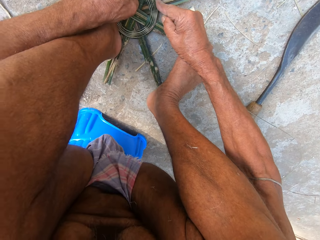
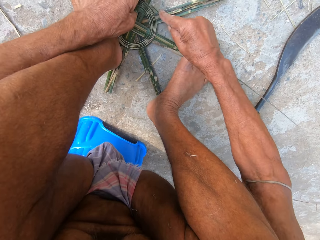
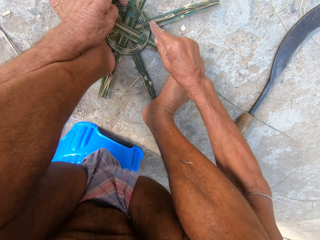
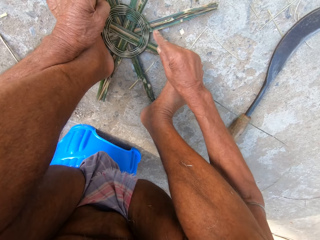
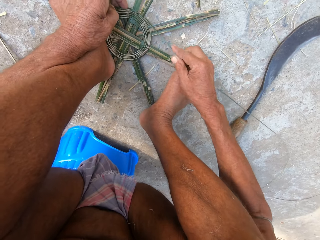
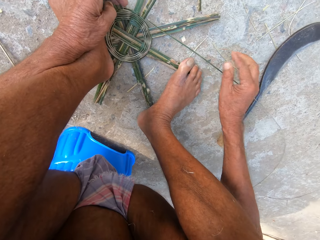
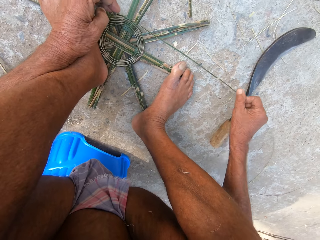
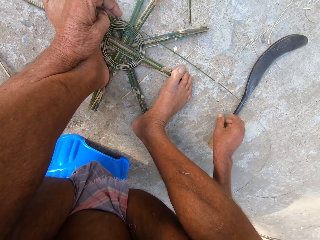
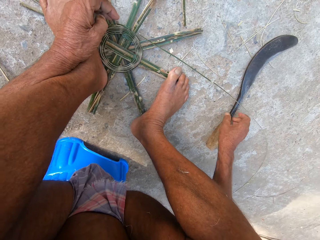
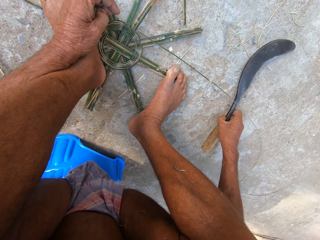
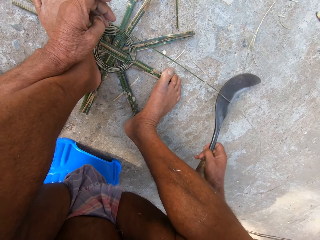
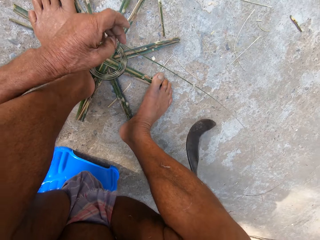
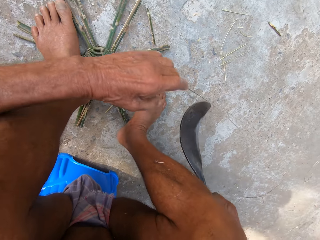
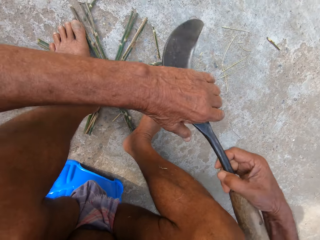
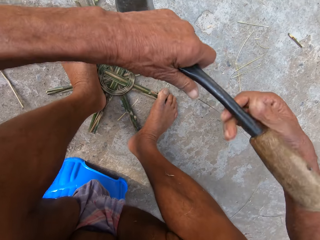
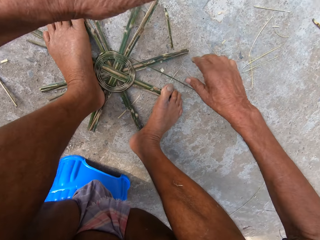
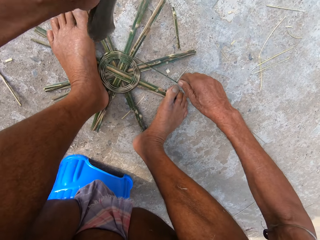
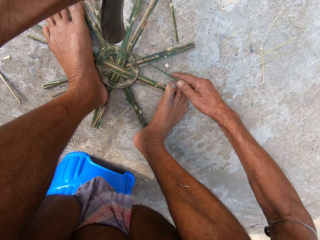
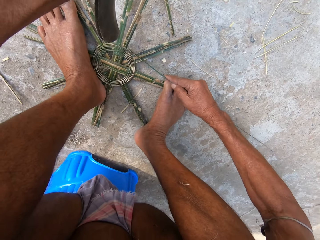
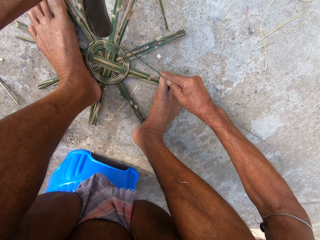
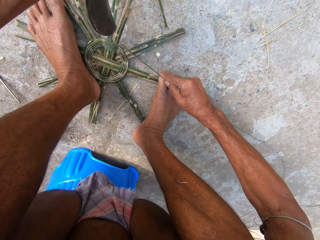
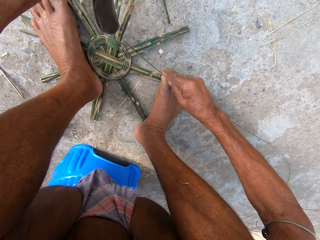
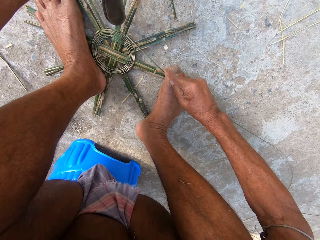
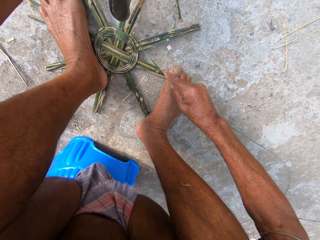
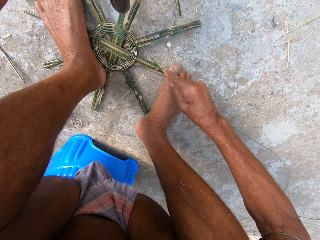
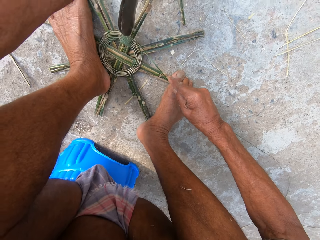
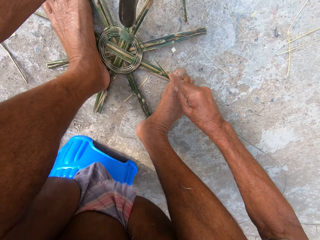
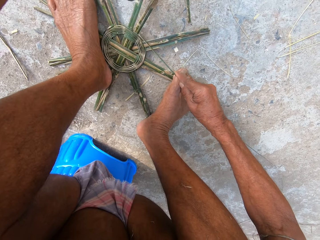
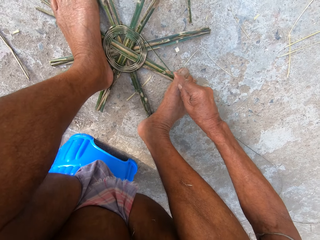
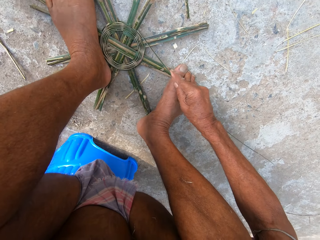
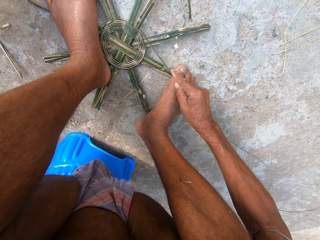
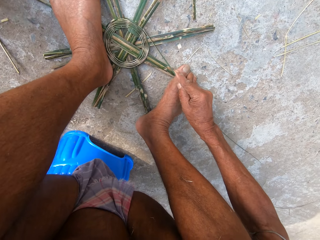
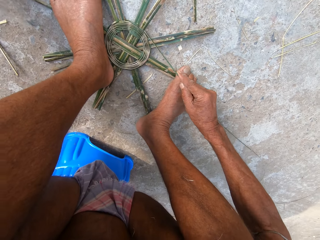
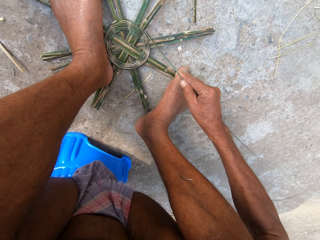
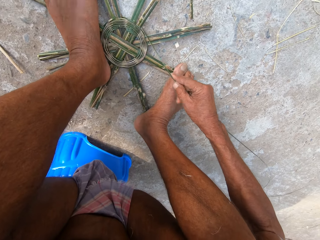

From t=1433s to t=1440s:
The camera wearer picks up a hook knife from the ground with his right hand. He transfers the hook knife from his right hand to his left hand. He holds a reed. He hits the bamboo strips with the hook knife in his left hand. He cuts the reed with the hook knife. He places the hook knife in his left hand on the ground.

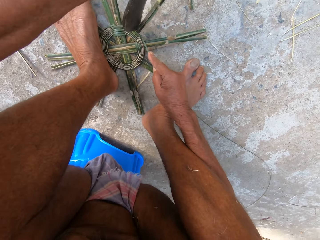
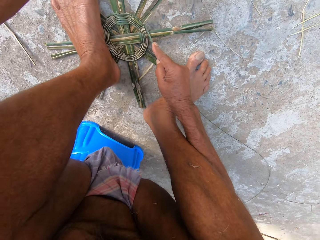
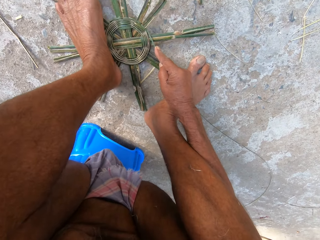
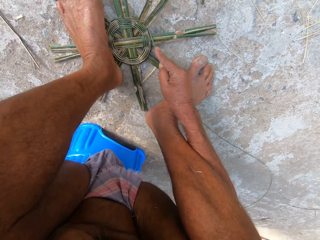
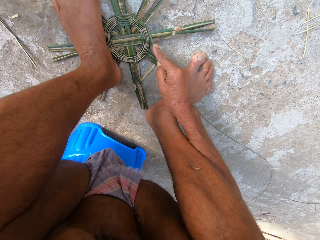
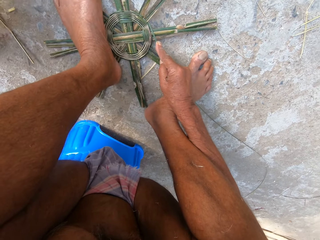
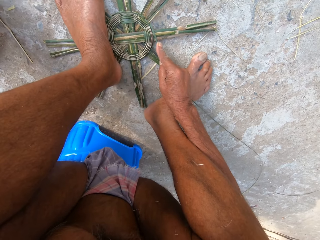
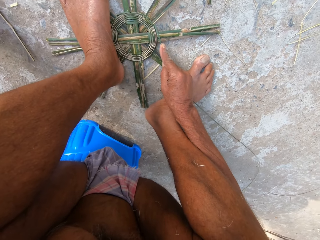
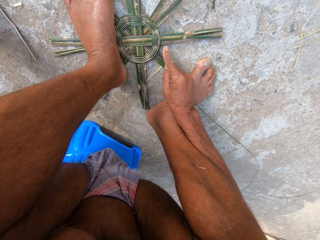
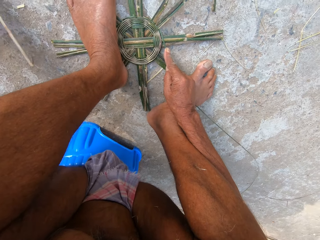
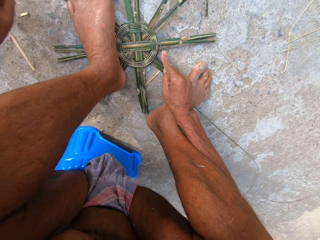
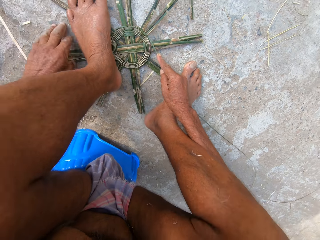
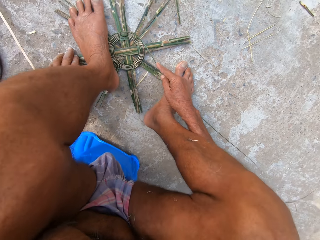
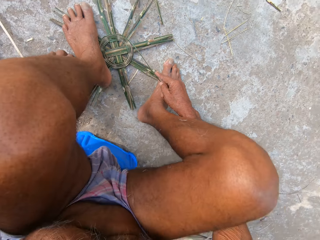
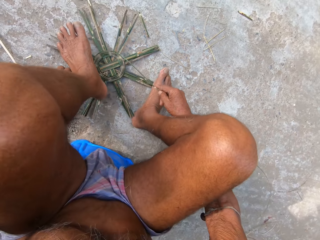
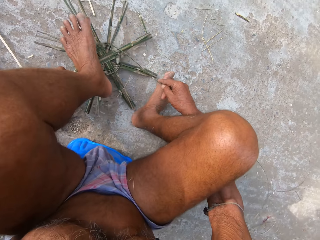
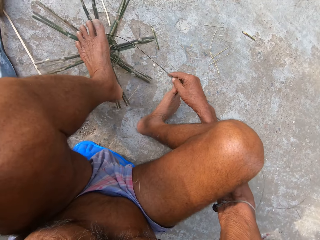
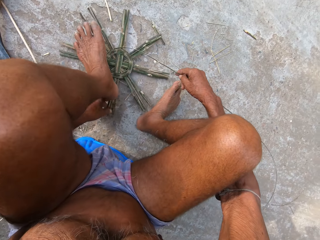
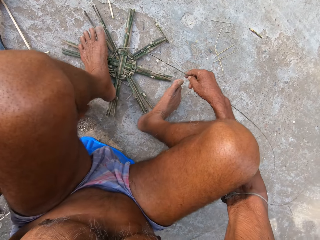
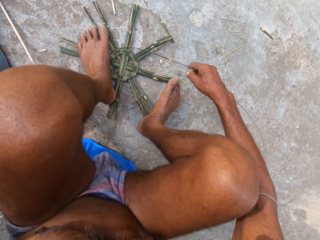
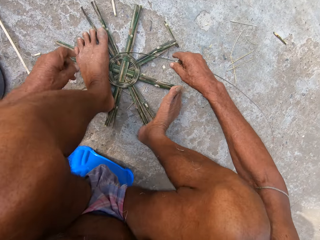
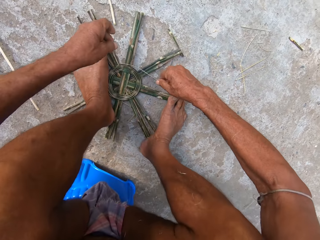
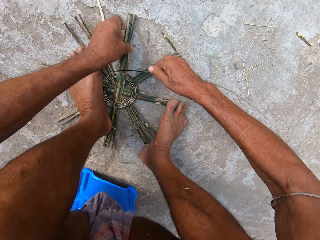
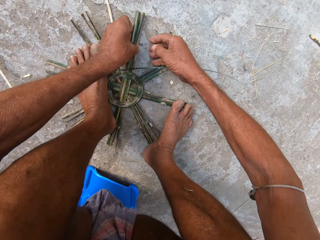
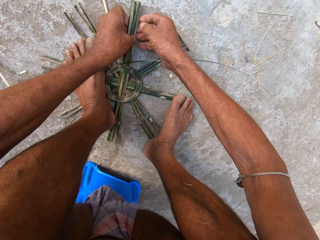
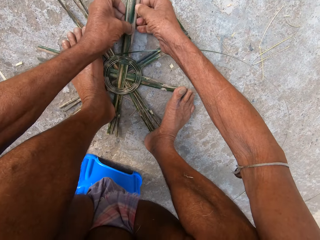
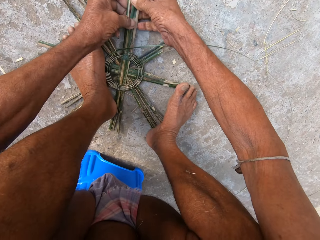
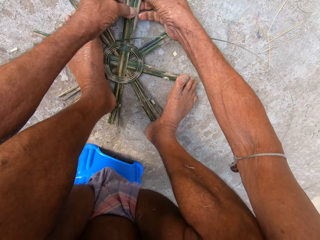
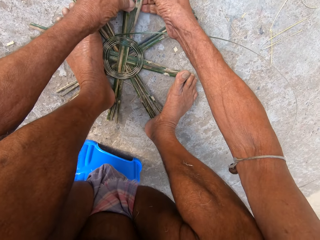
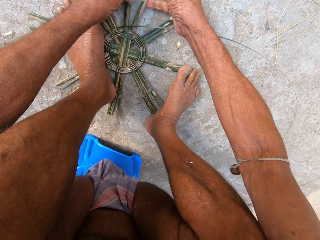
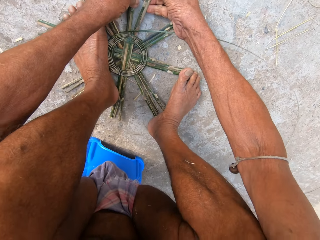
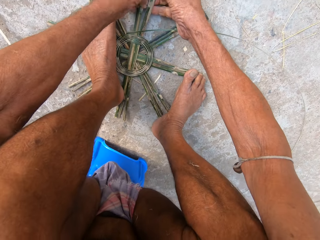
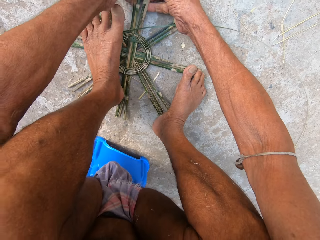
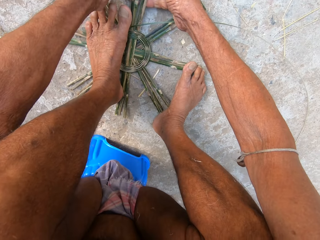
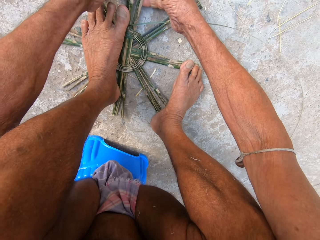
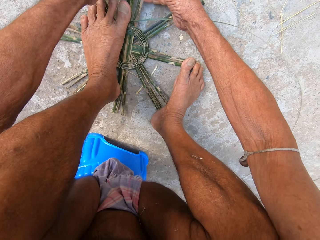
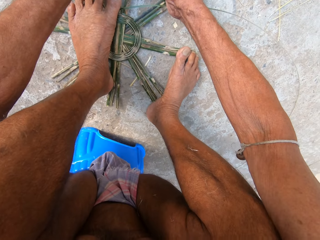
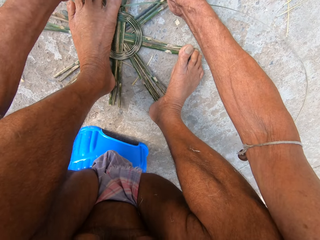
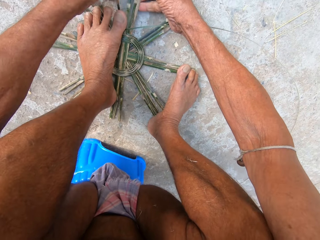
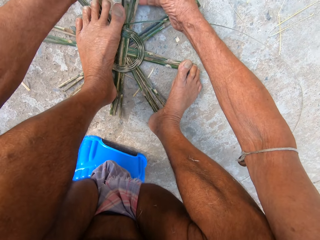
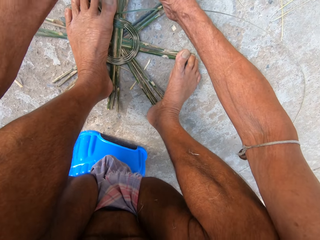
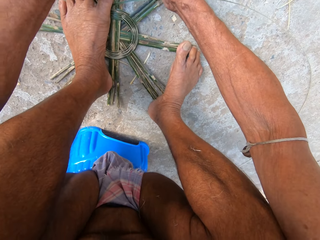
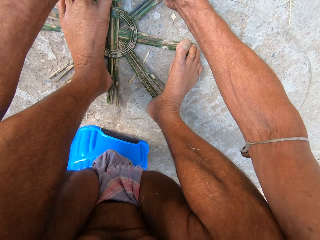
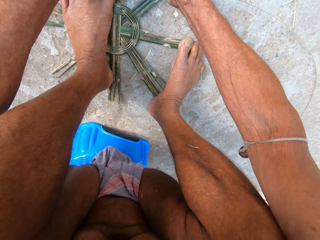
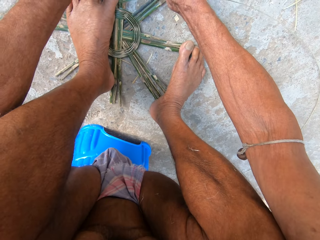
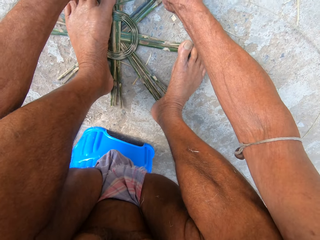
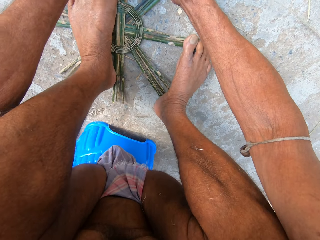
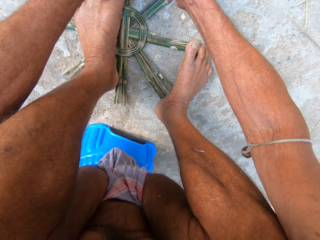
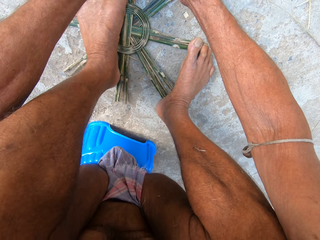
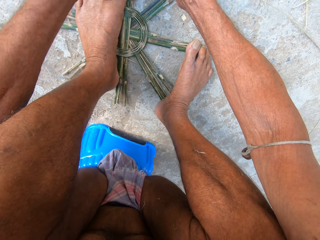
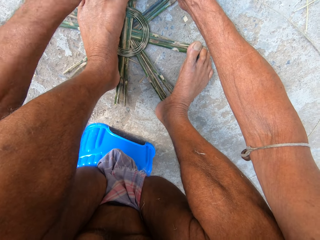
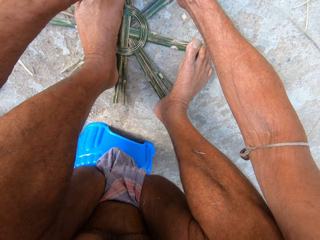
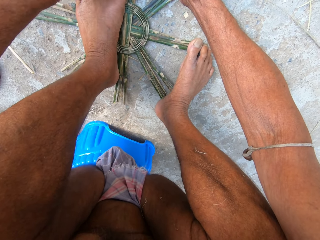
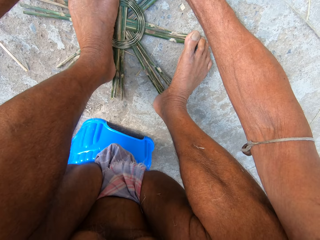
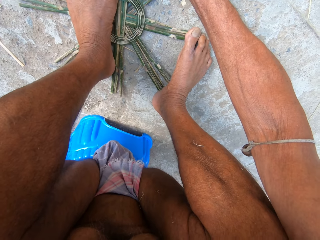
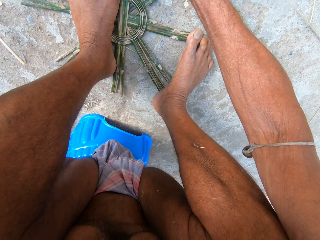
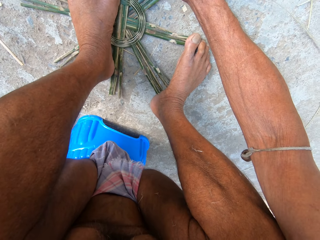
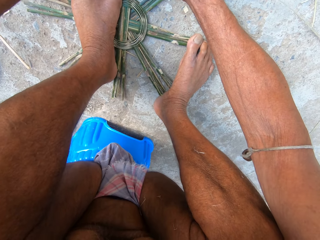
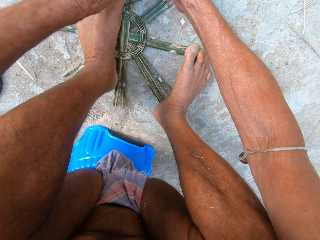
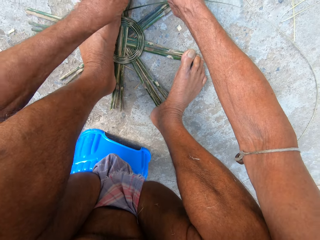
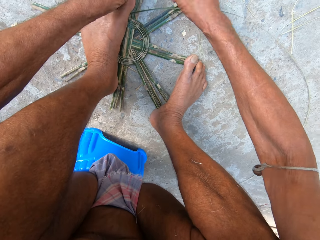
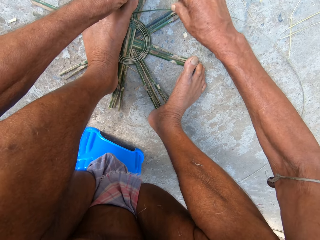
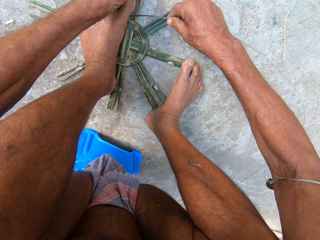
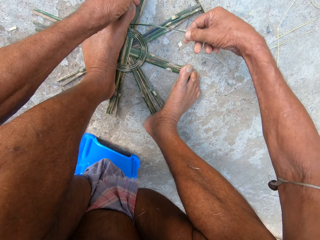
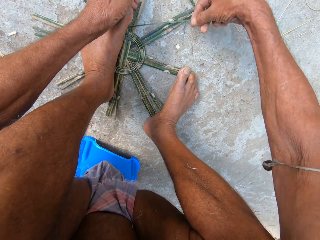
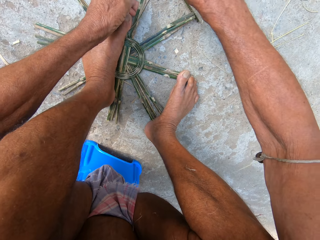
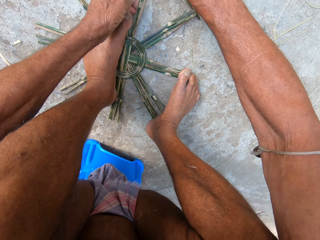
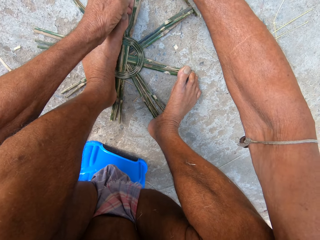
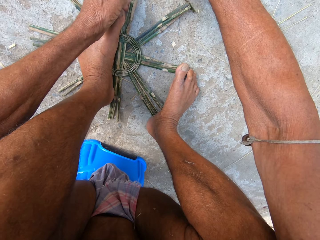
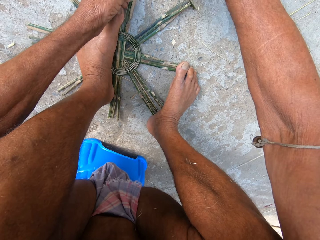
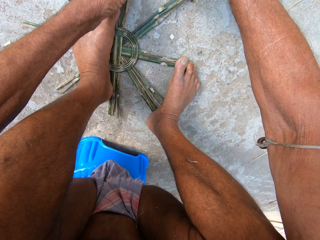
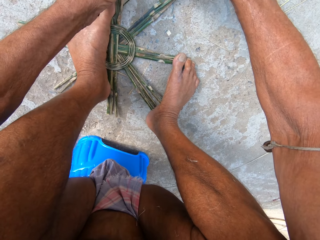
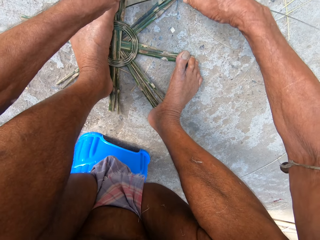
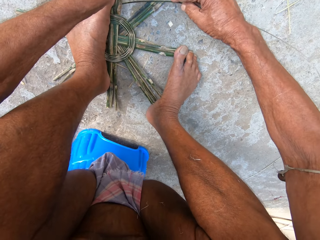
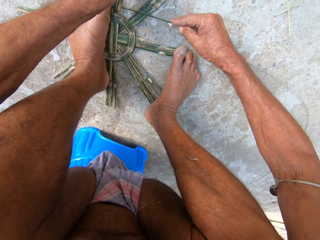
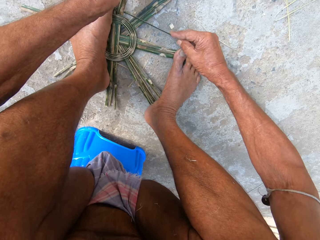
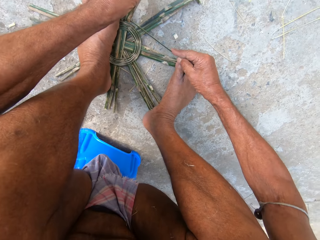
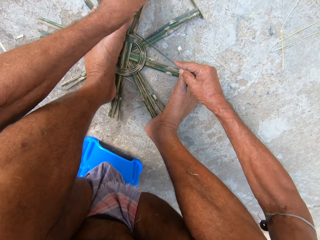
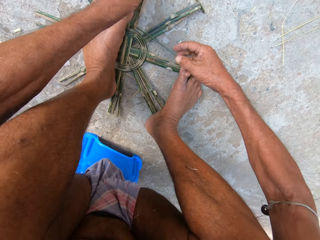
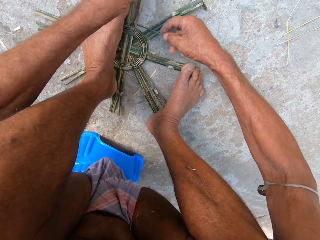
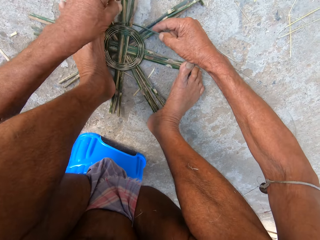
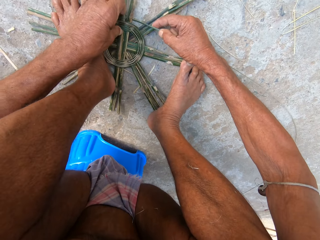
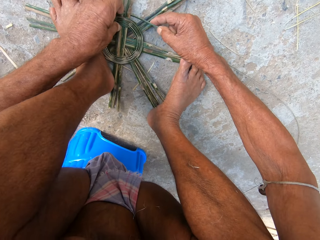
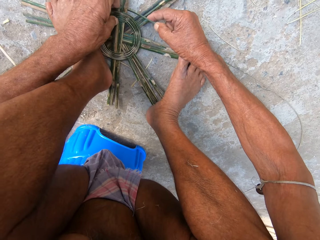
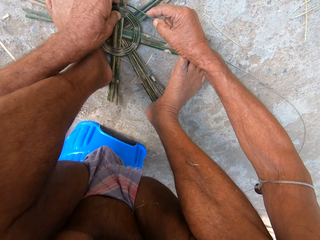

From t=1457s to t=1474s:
The camera wearer places the hook knife in his left hand on the ground. He rotates something. He lifts his left leg from the bamboo strips on the ground. He adjusts the bamboo strips on the ground with his left hand. He places his left leg on the bamboo strips. He separates reeds. He weaves the bamboo strips on the ground with both hands. He picks the reed and weaves something with the reed.
